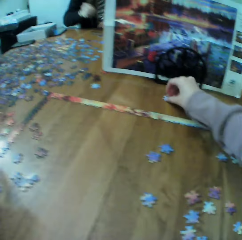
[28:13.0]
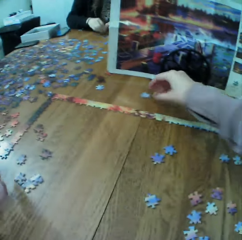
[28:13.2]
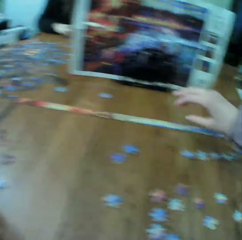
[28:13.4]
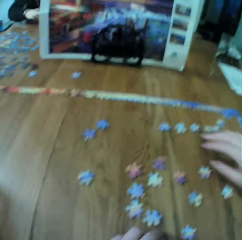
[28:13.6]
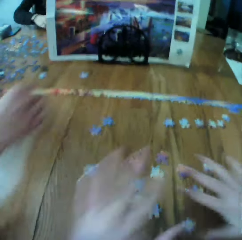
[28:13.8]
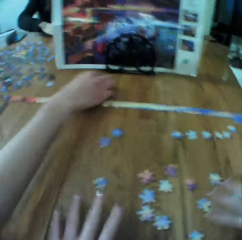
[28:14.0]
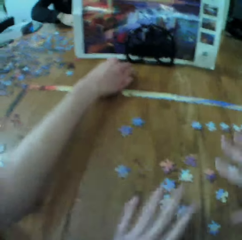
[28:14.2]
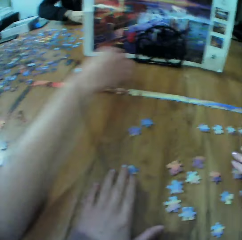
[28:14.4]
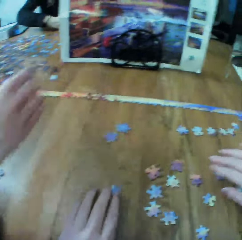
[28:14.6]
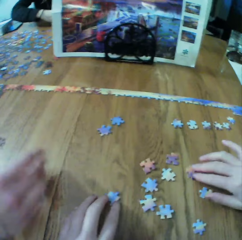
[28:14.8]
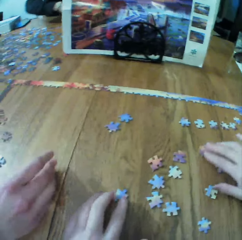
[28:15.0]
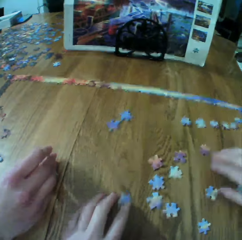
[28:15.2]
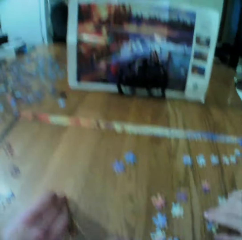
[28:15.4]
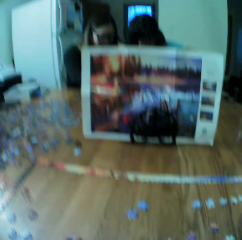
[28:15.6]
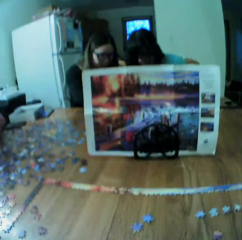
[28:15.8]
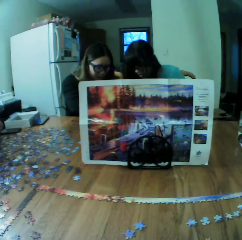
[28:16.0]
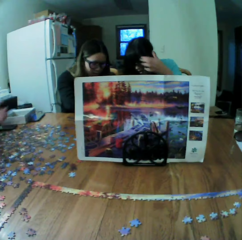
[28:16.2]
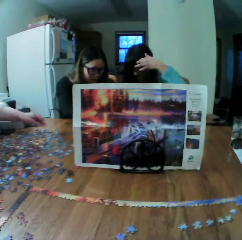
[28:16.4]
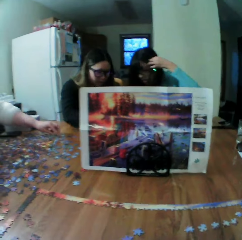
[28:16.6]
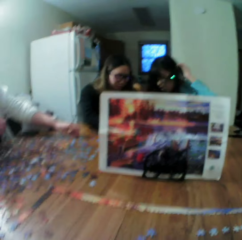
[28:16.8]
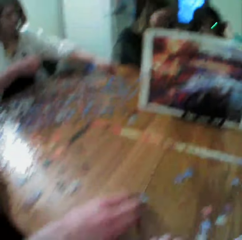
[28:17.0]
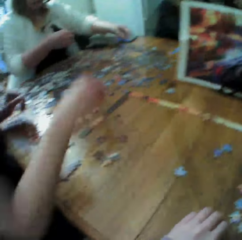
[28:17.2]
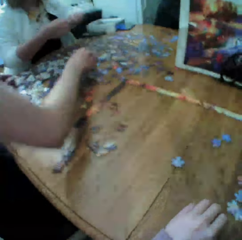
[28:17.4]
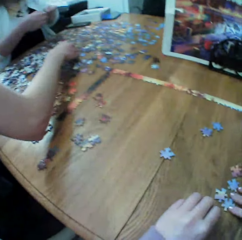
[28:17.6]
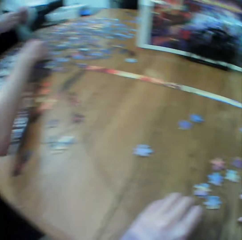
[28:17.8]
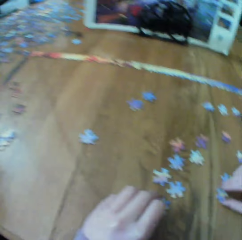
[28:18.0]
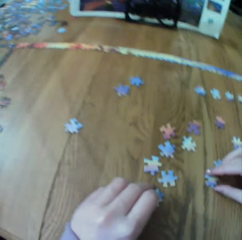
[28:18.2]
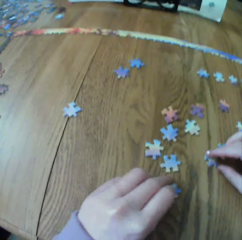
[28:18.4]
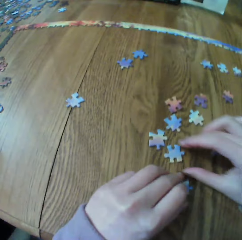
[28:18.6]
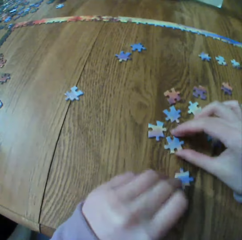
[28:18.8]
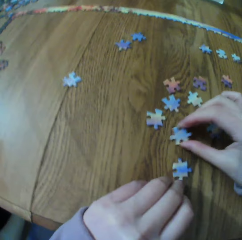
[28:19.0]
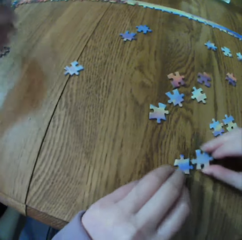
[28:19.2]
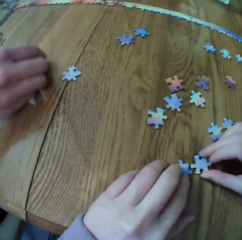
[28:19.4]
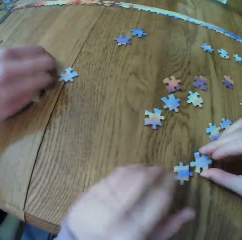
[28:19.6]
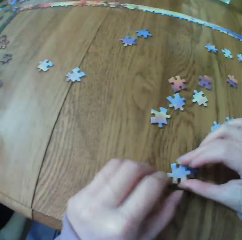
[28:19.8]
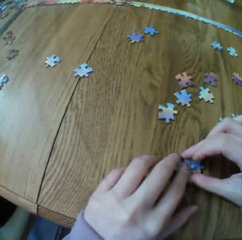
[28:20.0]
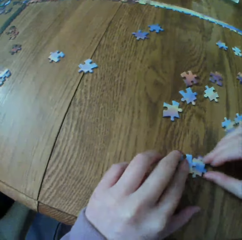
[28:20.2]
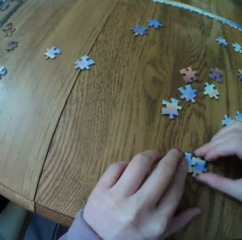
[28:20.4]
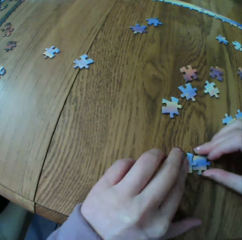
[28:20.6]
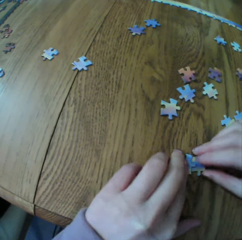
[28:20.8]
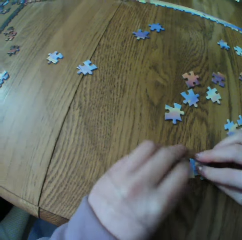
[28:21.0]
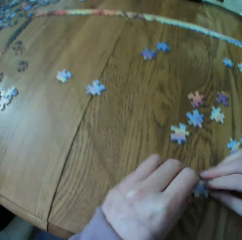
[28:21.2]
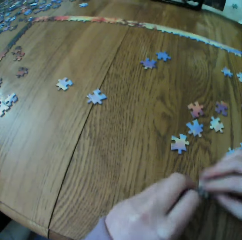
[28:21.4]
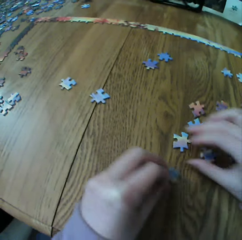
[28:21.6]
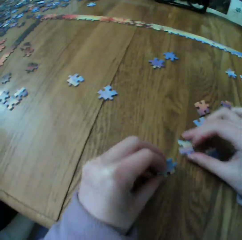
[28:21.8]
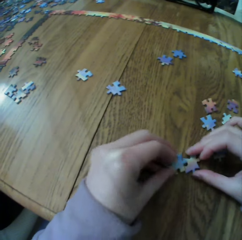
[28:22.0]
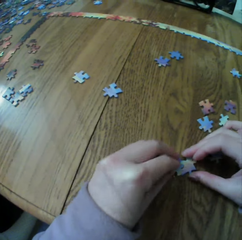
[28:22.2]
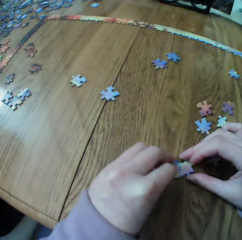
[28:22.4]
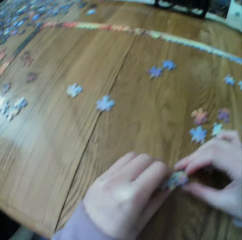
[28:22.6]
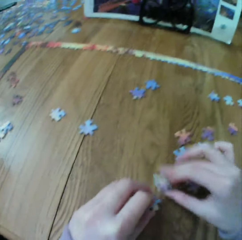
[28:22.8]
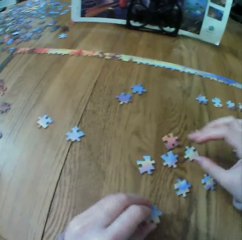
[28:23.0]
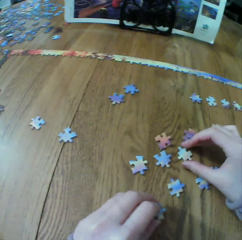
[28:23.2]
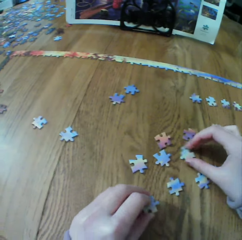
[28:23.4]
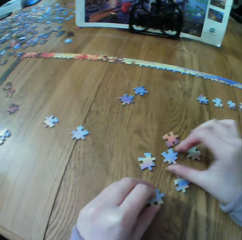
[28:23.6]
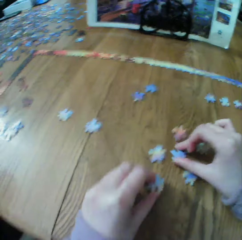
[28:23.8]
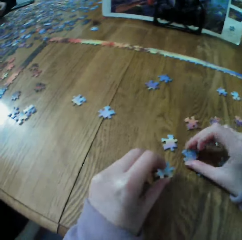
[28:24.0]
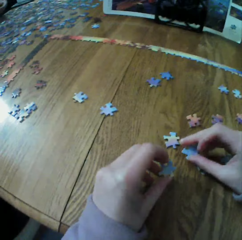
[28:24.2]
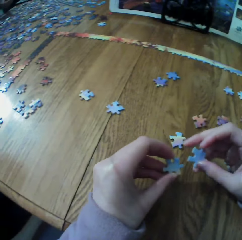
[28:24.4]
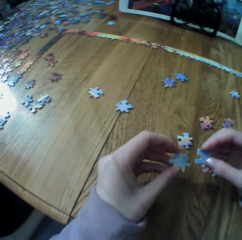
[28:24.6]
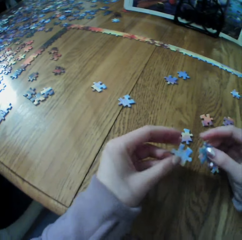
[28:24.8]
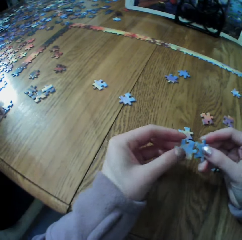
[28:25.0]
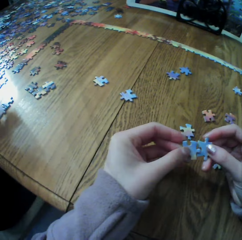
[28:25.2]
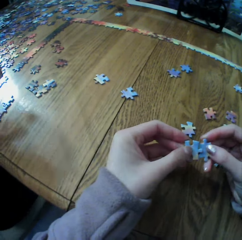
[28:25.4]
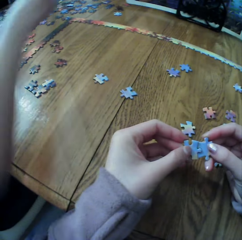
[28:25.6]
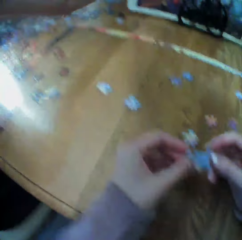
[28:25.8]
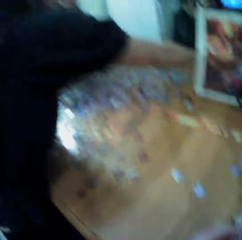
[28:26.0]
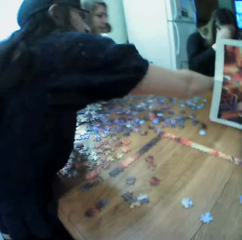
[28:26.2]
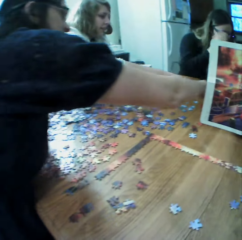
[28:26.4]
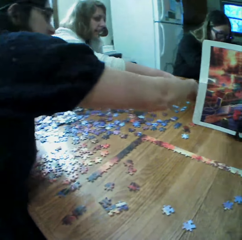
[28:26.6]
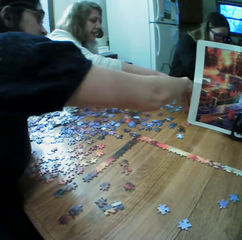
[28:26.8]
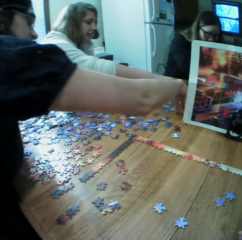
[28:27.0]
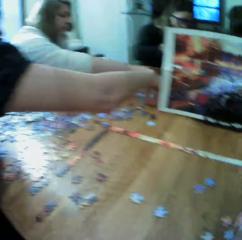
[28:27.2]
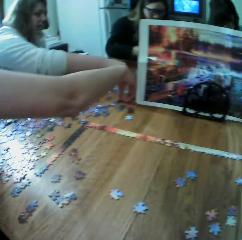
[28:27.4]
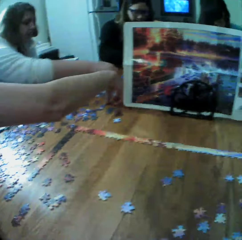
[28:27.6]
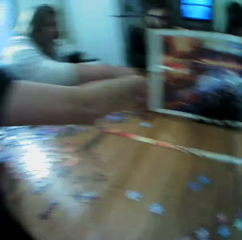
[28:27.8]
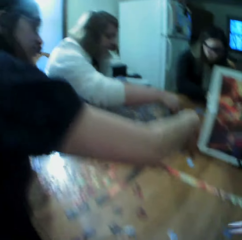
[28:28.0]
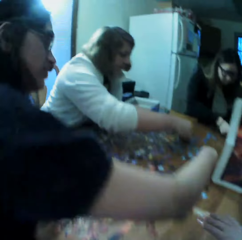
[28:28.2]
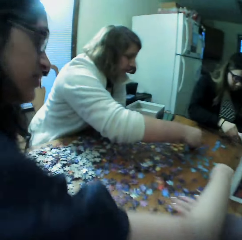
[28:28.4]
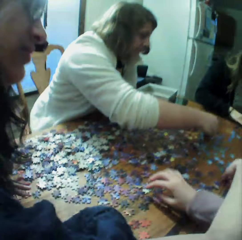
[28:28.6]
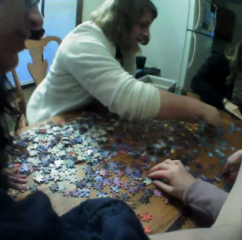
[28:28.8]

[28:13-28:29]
A woman picks the puzzle piece. The camera wearer makes the puzzle. The woman picks the puzzle piece. The camera wearer makes the puzzle.

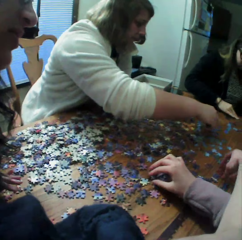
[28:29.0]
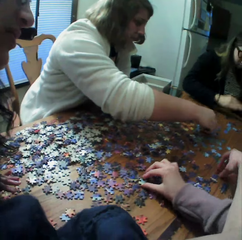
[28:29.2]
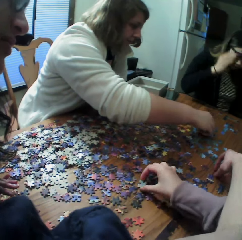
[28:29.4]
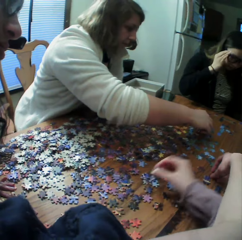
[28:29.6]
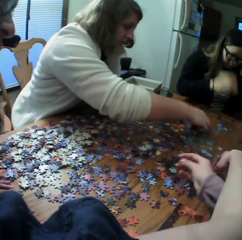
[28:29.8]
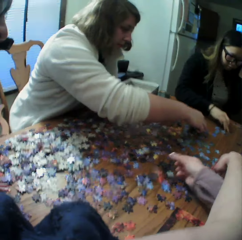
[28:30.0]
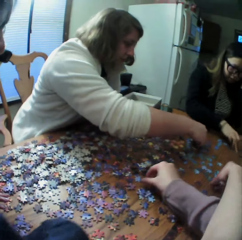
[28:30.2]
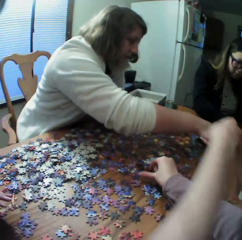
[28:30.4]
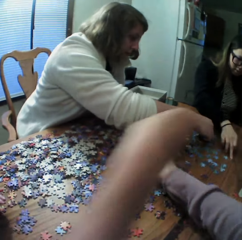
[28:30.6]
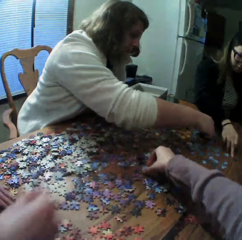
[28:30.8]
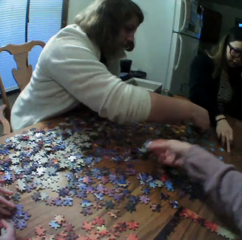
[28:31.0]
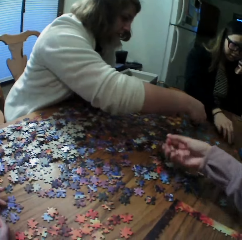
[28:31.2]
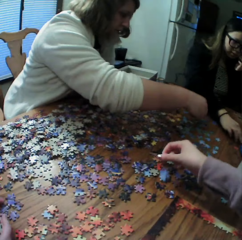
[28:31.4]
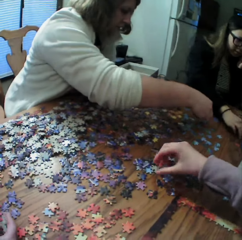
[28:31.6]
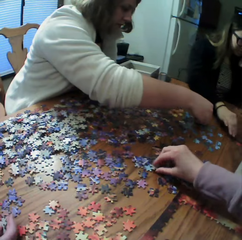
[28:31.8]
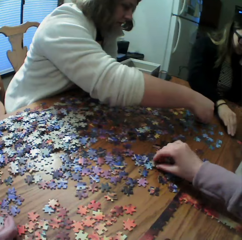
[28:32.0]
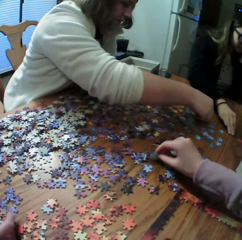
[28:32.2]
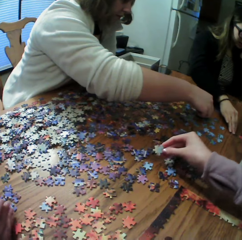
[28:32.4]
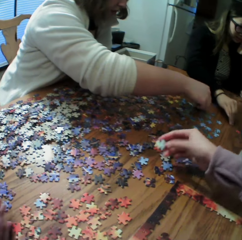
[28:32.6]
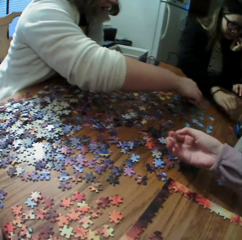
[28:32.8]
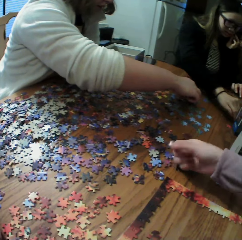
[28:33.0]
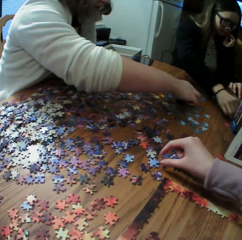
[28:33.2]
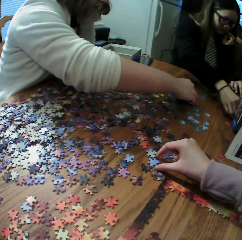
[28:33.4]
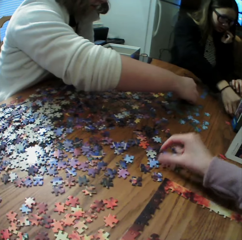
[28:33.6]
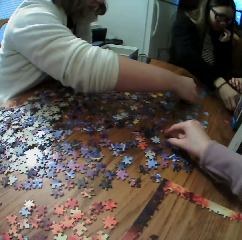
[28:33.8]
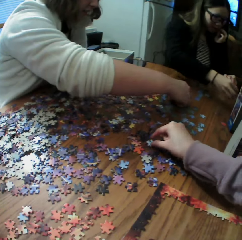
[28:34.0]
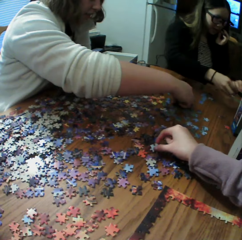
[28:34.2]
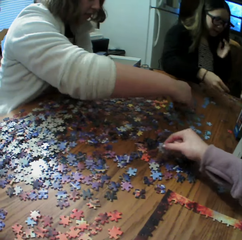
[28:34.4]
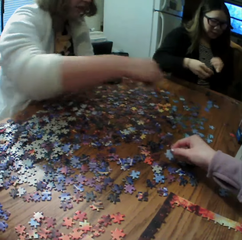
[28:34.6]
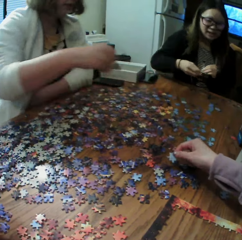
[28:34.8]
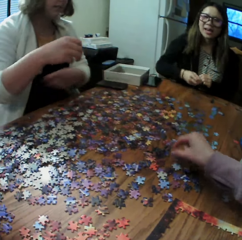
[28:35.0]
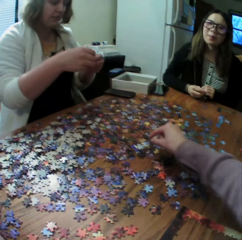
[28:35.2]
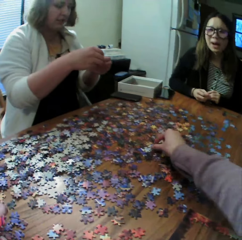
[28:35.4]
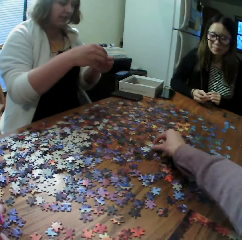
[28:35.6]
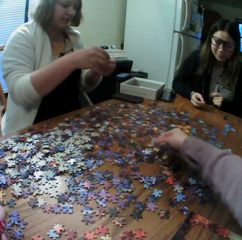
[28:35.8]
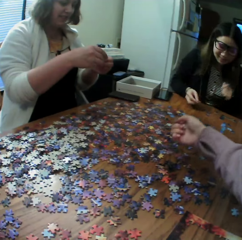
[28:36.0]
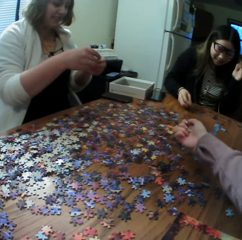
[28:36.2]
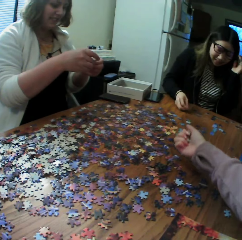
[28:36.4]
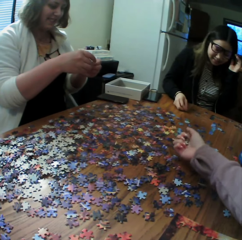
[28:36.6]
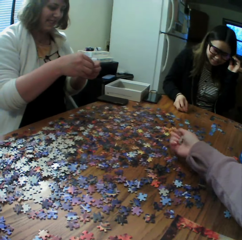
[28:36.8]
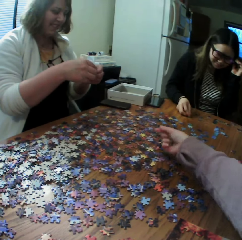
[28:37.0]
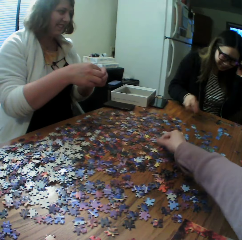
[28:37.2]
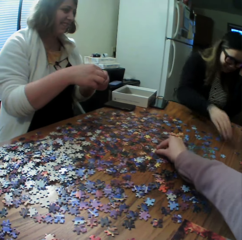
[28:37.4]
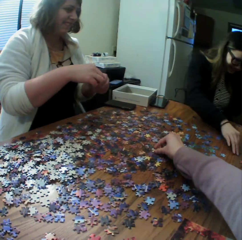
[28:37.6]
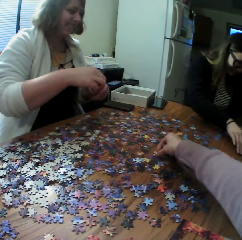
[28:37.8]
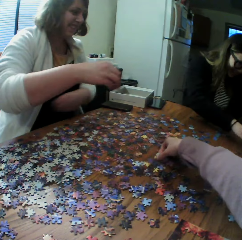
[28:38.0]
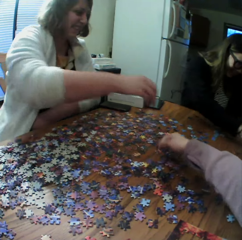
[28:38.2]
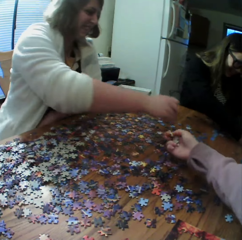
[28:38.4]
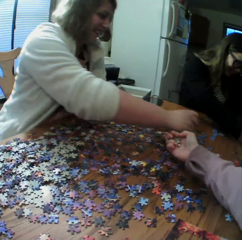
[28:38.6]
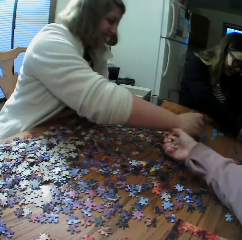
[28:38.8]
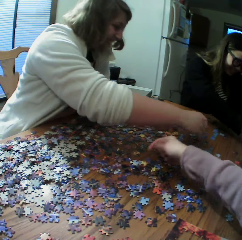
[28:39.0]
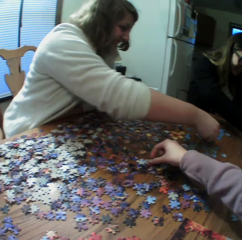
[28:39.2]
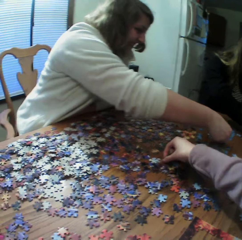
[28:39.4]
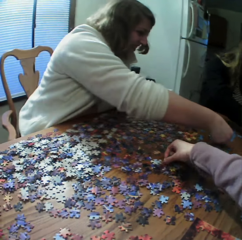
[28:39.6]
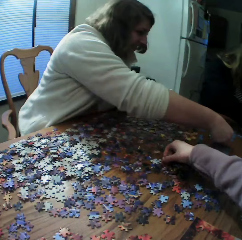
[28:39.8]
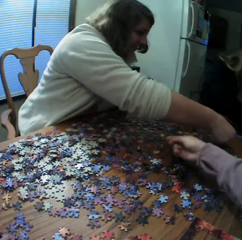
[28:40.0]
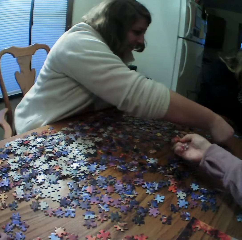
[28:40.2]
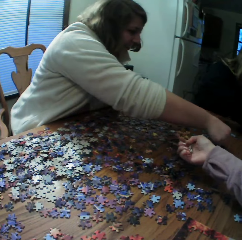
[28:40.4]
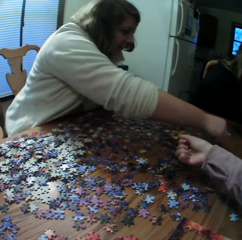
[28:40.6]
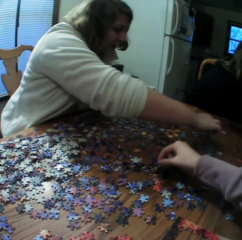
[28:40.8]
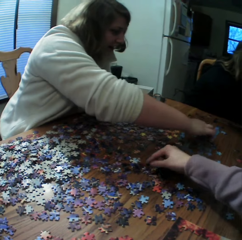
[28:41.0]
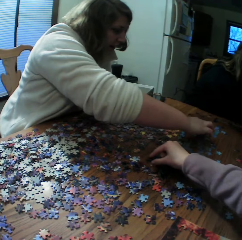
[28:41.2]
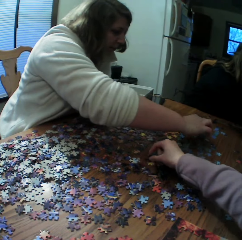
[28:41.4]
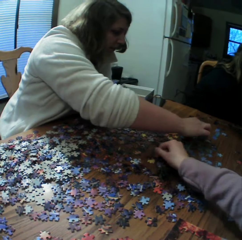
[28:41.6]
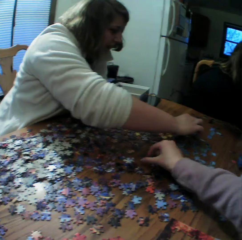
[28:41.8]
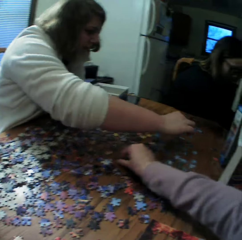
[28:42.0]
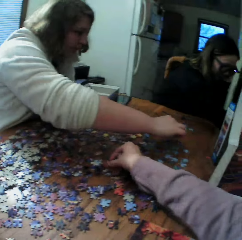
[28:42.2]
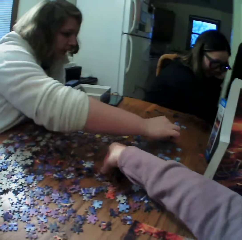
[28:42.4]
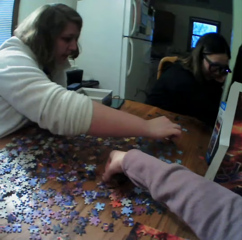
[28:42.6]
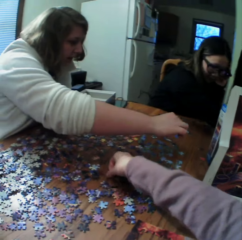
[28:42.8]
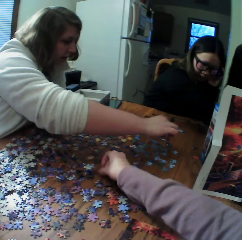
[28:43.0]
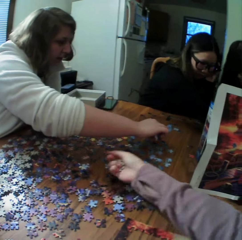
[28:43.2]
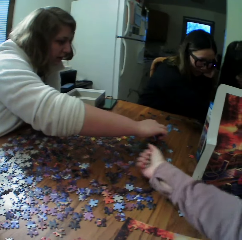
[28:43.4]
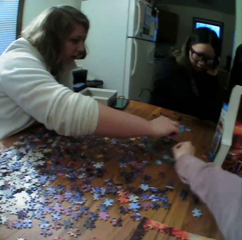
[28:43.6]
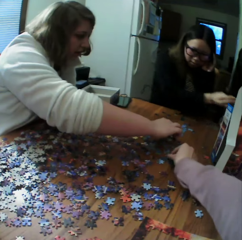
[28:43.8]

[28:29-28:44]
A woman picks the puzzle piece. The camera wearer makes the puzzle. They pick the puzzle piece.
